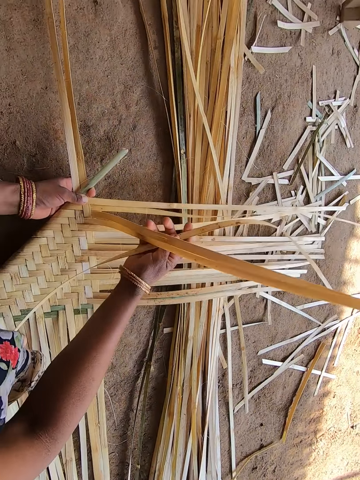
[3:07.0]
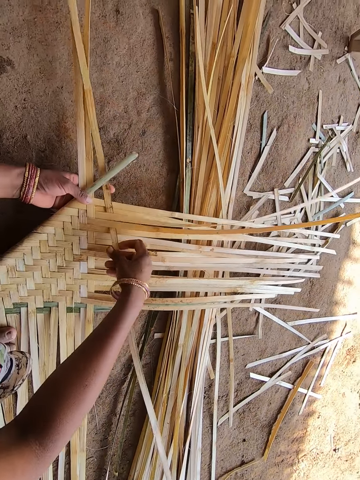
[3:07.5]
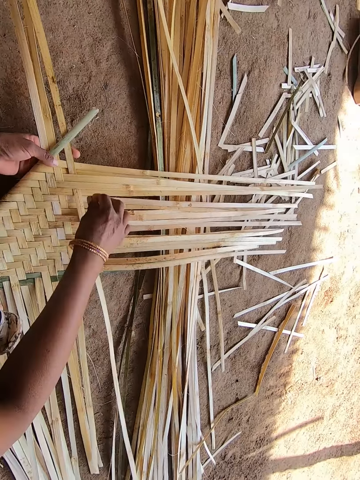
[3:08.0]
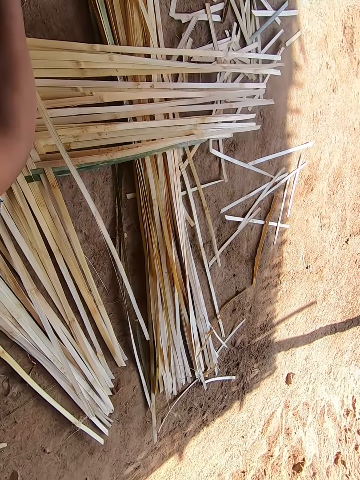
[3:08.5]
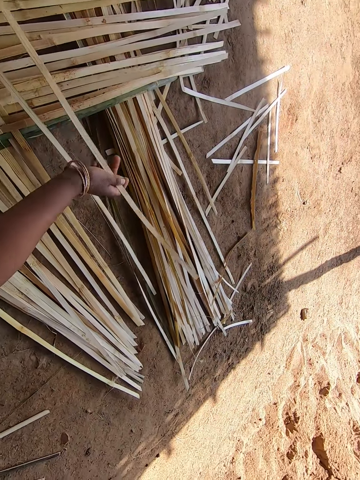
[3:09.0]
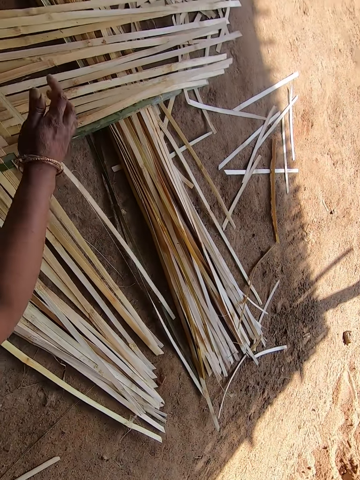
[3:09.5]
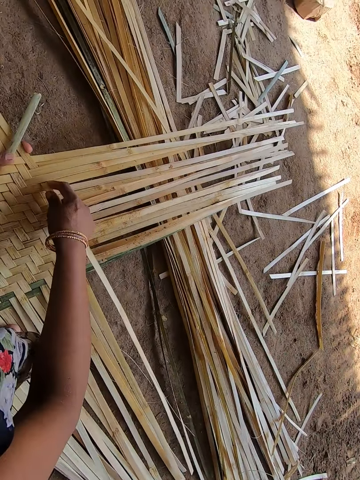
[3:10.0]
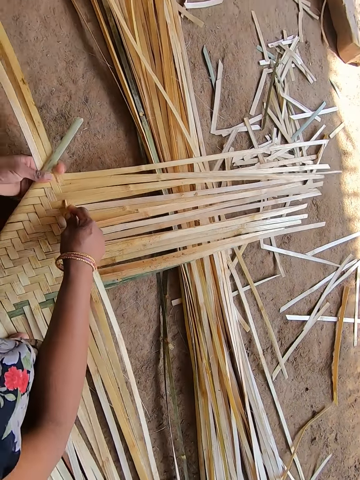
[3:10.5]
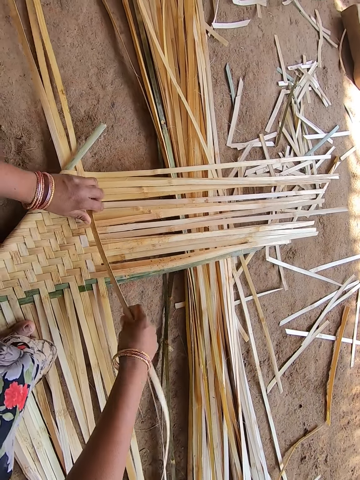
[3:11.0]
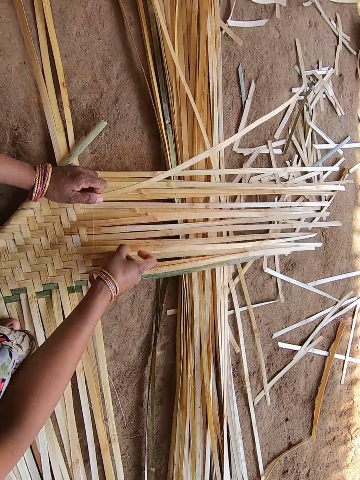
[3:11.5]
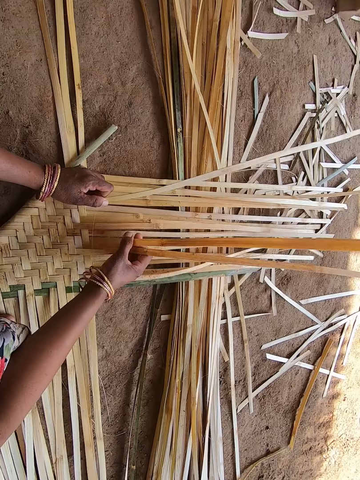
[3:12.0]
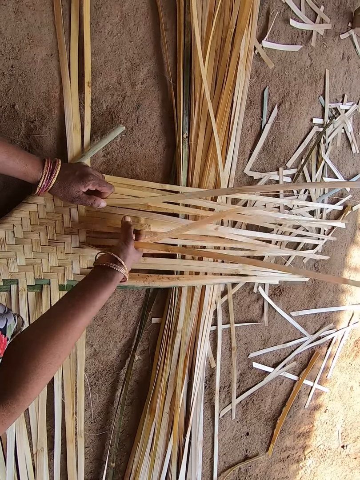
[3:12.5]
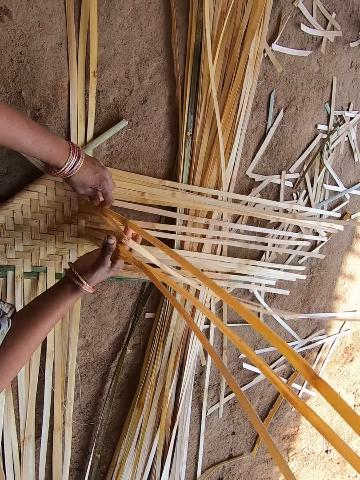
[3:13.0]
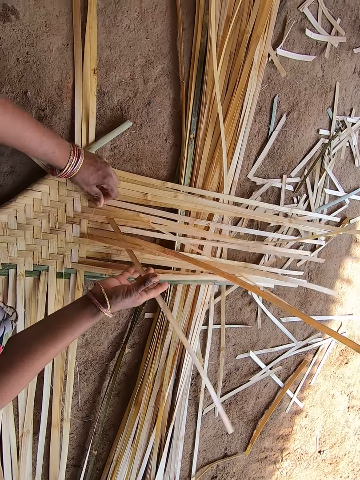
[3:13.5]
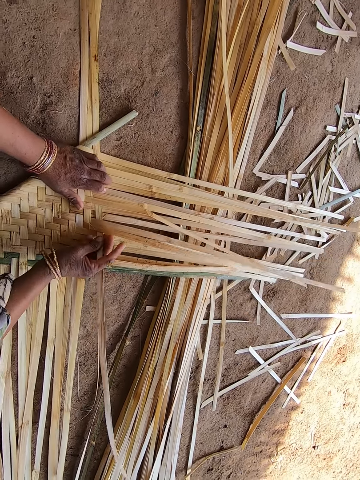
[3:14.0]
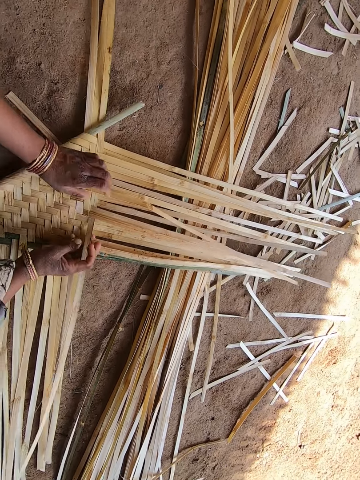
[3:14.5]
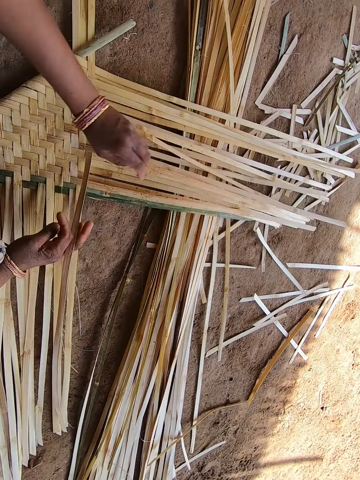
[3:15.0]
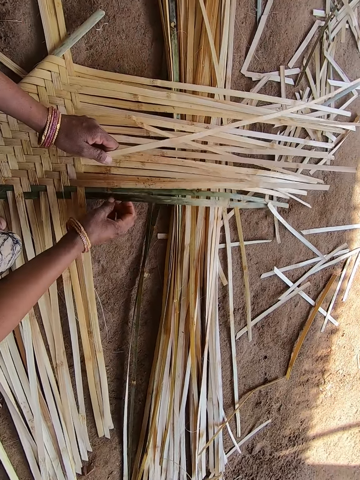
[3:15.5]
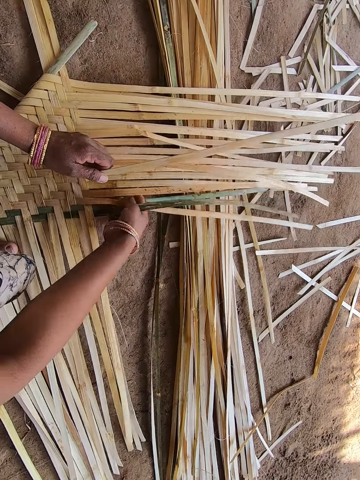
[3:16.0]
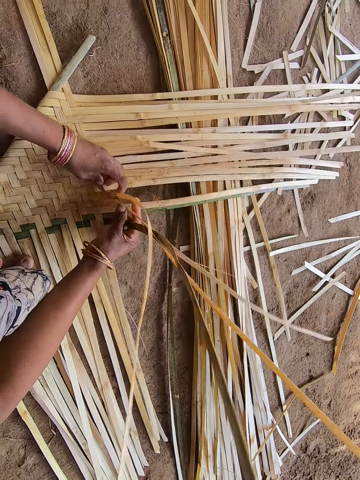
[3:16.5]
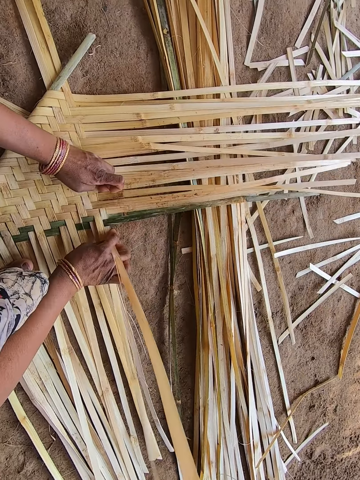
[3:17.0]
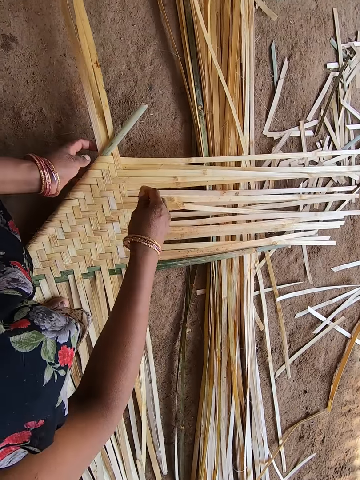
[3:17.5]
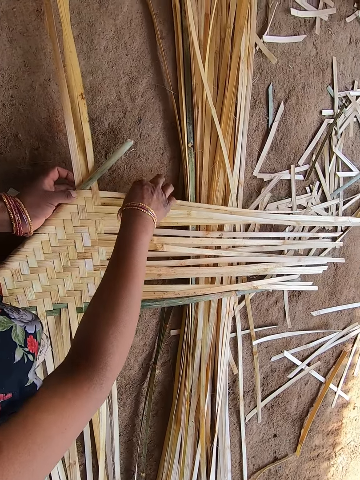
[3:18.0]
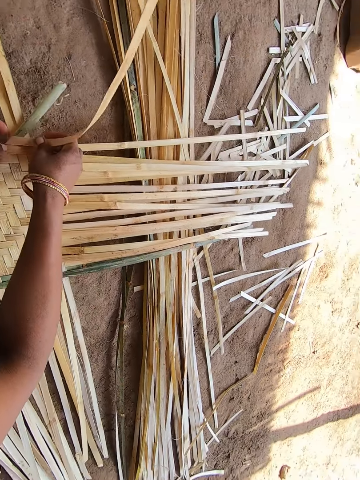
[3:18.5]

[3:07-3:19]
The camera wearer fixes the wooden splint on the woven wooden splints. They weave the wooden splints.

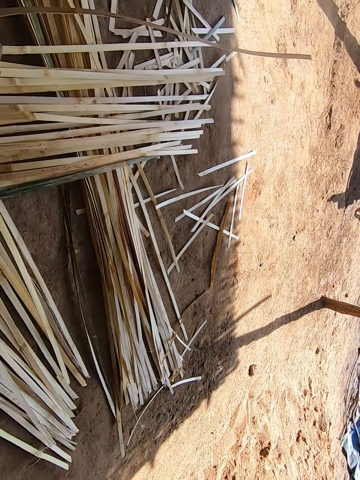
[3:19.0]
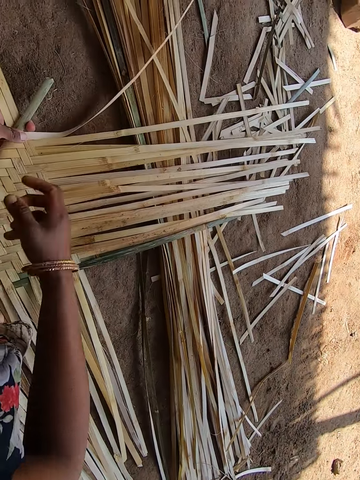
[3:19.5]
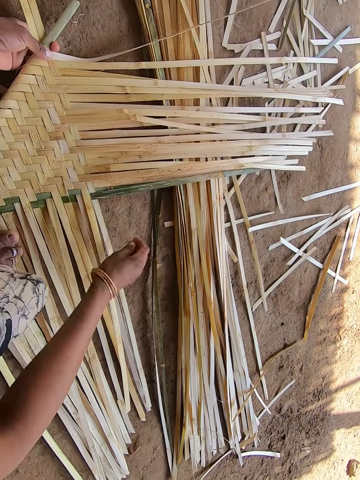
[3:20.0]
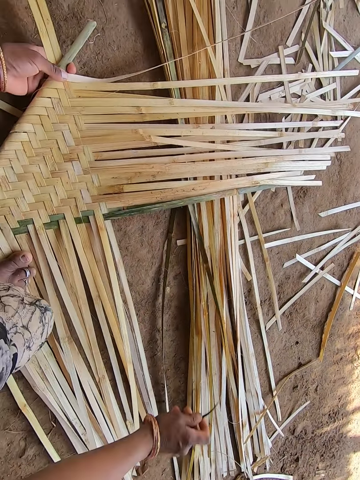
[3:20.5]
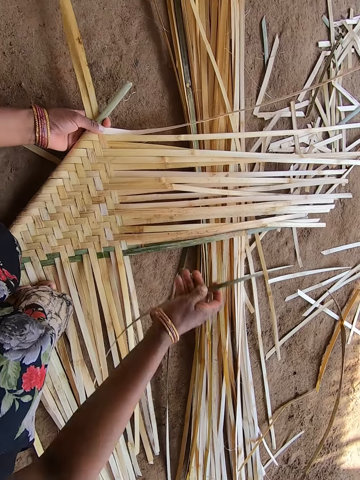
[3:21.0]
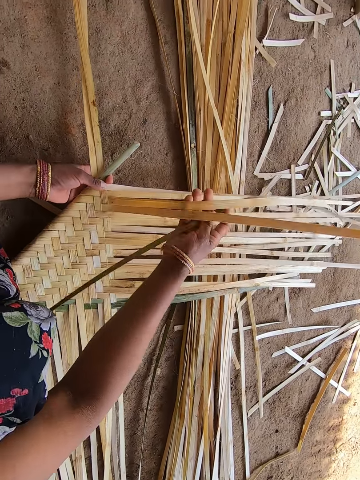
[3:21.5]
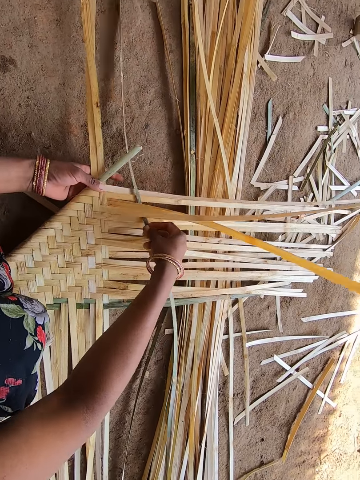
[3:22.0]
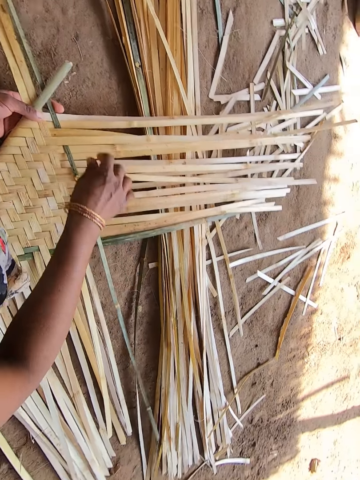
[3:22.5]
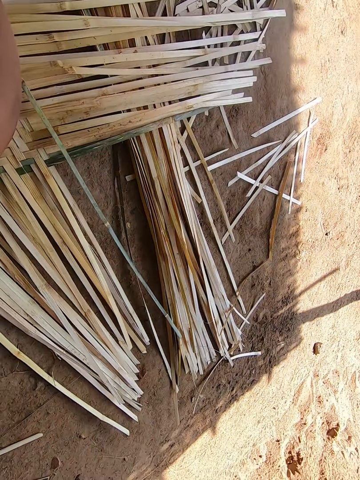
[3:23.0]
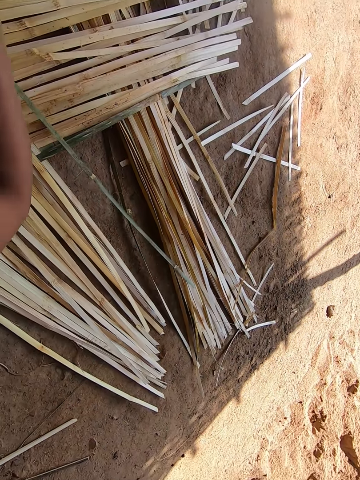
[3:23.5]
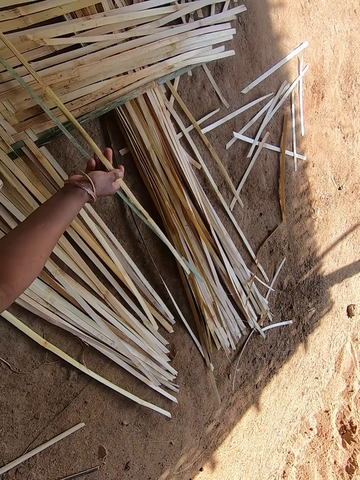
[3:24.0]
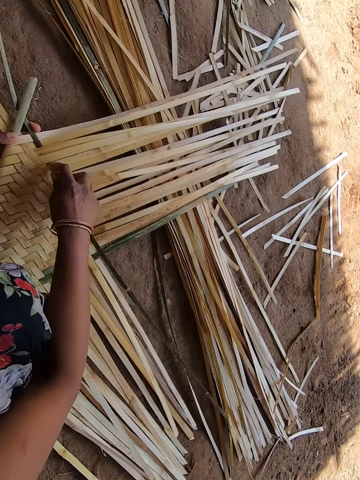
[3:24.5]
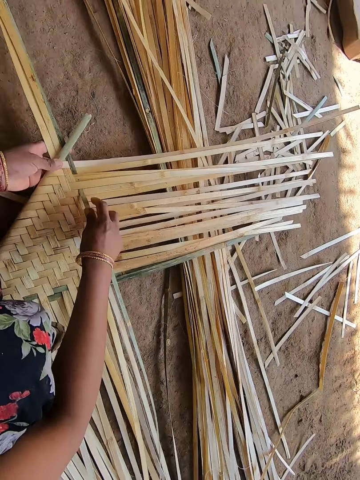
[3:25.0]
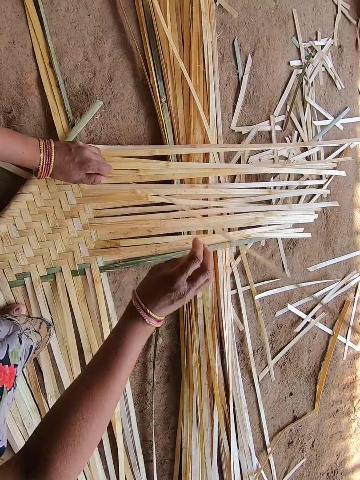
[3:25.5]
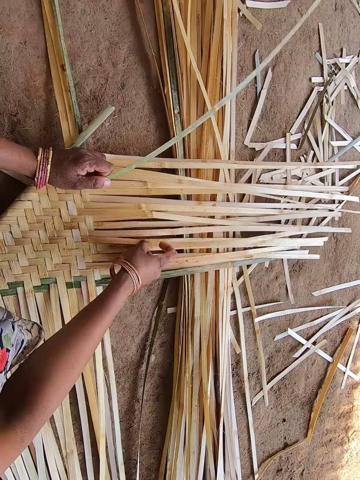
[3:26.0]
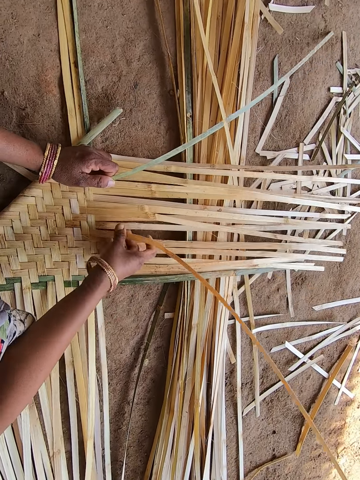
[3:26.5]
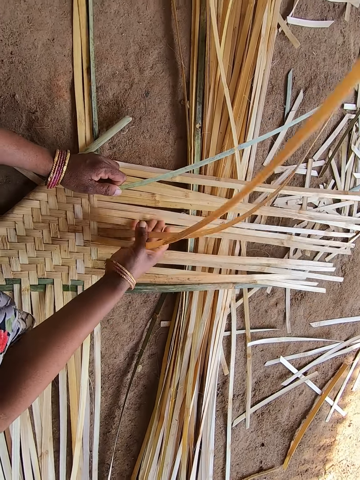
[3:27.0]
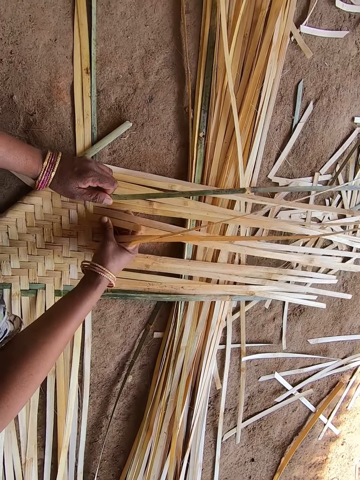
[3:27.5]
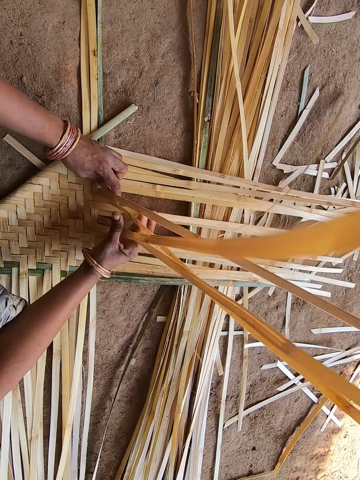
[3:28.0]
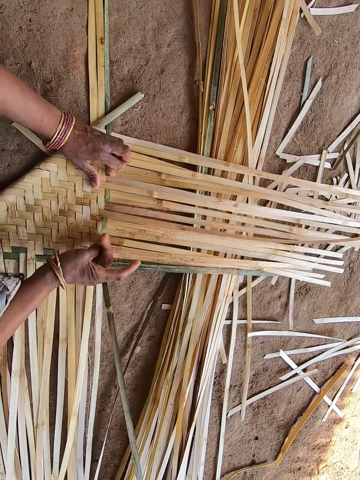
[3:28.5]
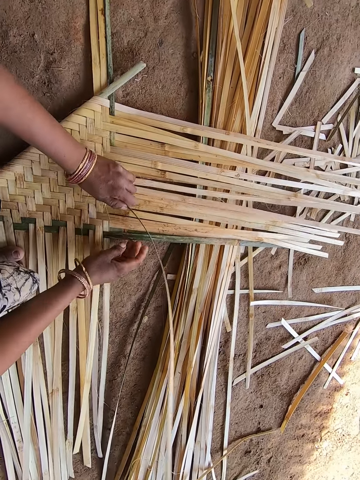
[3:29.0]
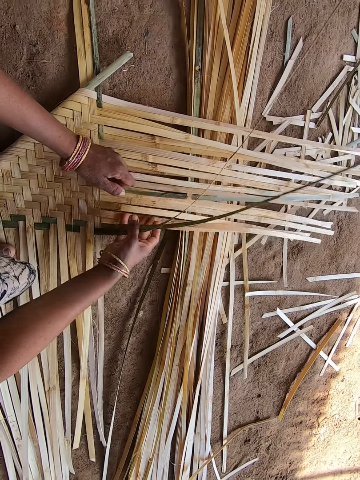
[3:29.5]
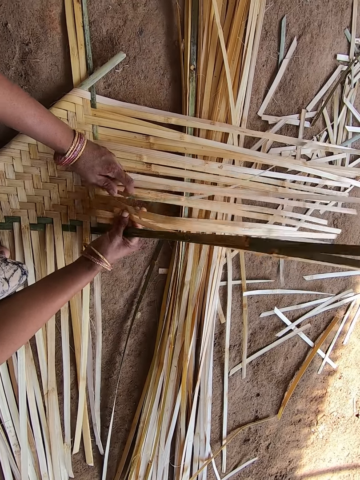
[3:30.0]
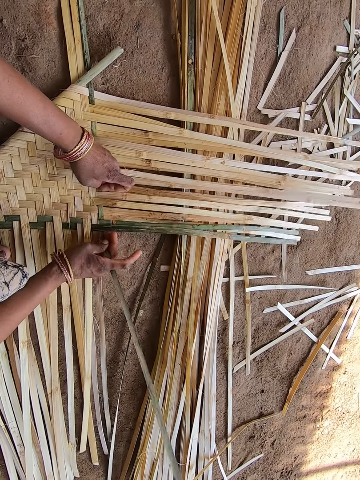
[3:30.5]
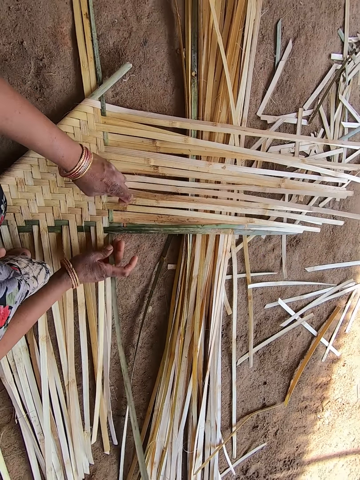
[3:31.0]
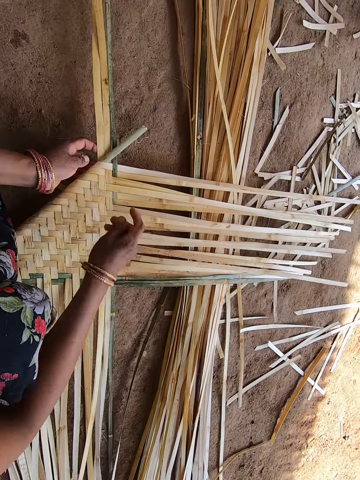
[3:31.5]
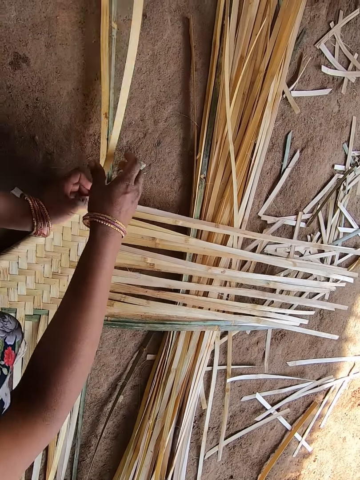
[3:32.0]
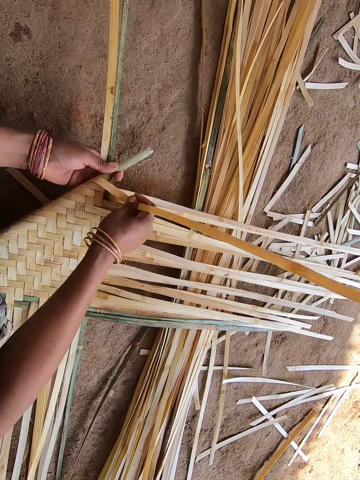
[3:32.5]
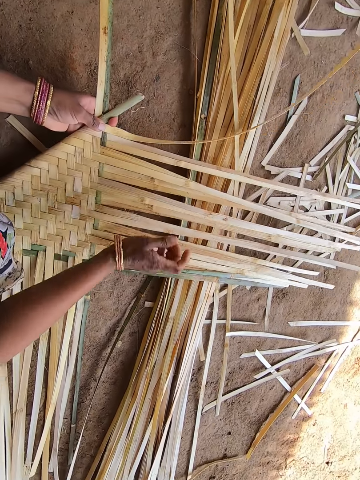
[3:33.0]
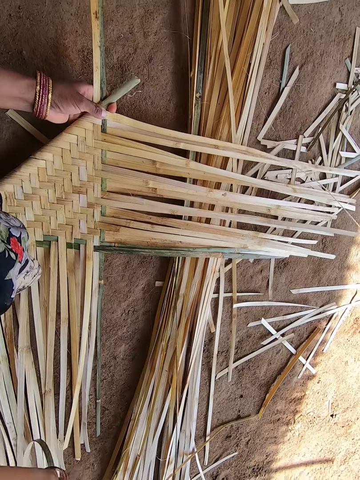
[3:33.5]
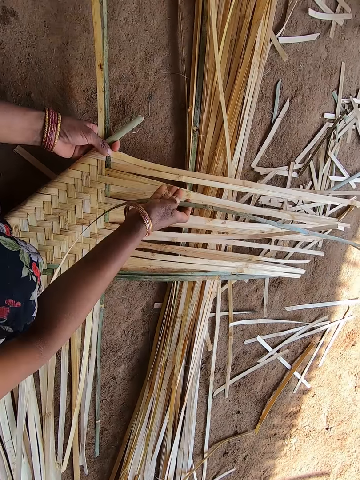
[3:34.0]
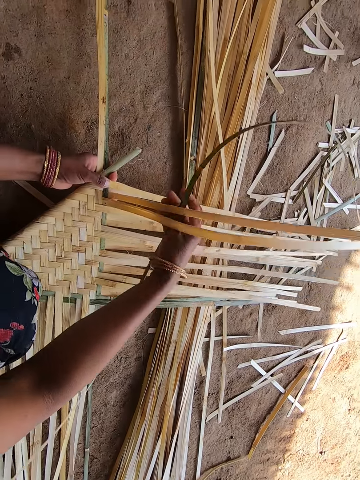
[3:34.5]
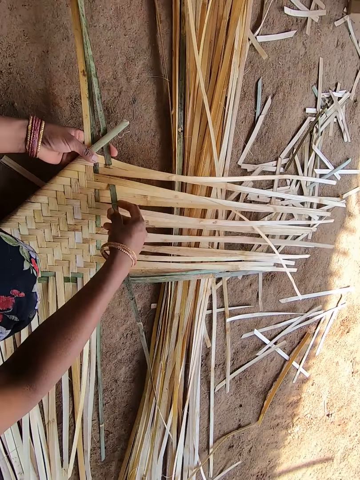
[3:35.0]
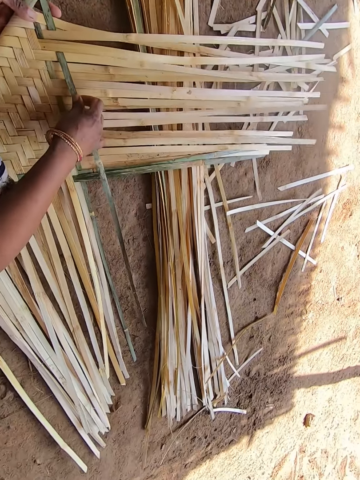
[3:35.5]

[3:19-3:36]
The camera wearer picks up the wooden splint. They fix the wooden splint on the weaved wooden splints. They weave the wooden splints. They pick up the wooden splint. They fix the wooden splint on the weaved wooden splints.
